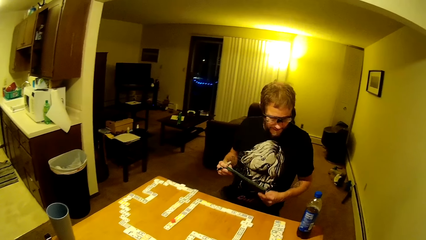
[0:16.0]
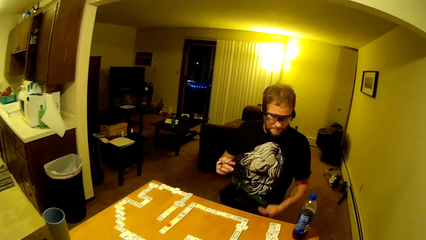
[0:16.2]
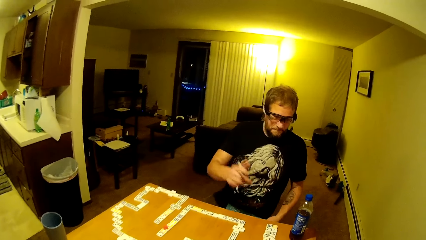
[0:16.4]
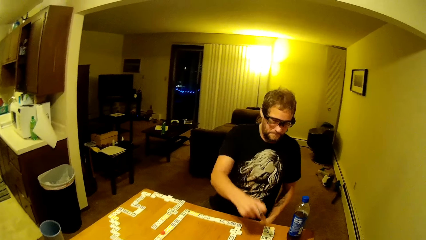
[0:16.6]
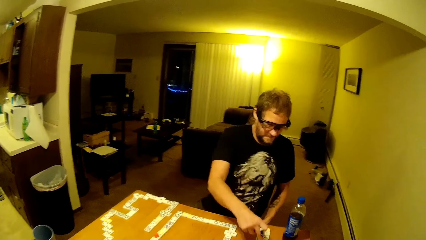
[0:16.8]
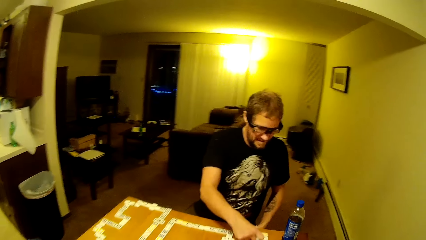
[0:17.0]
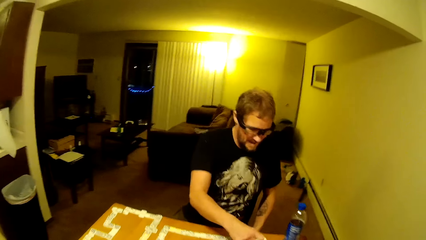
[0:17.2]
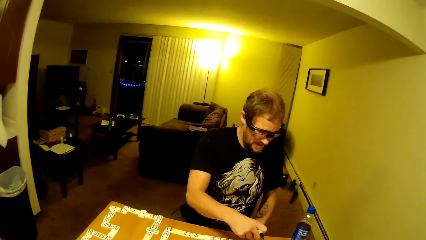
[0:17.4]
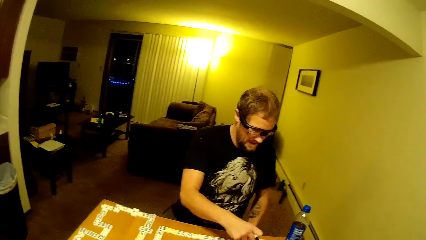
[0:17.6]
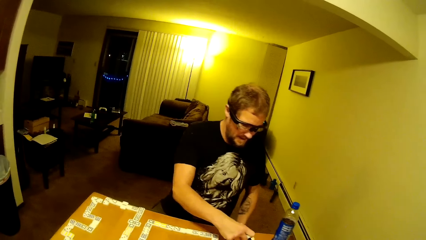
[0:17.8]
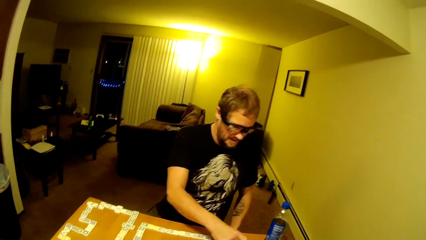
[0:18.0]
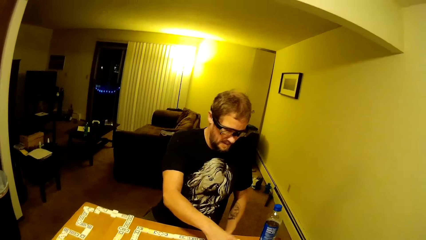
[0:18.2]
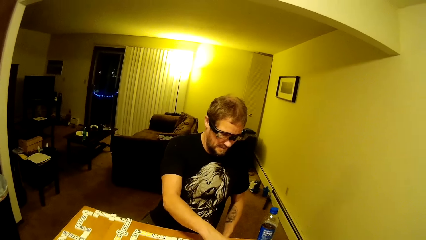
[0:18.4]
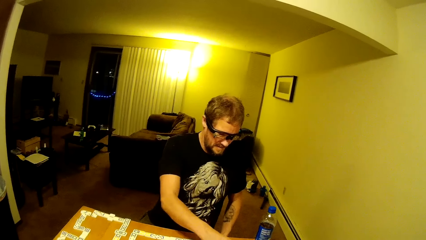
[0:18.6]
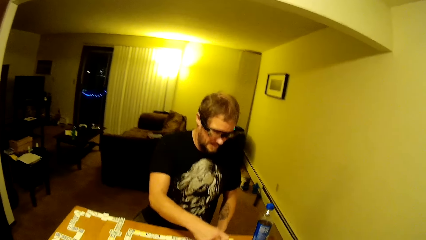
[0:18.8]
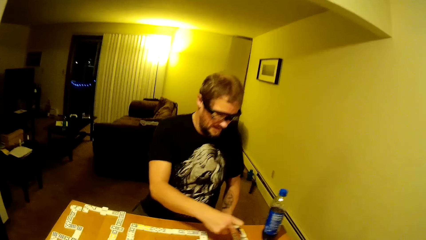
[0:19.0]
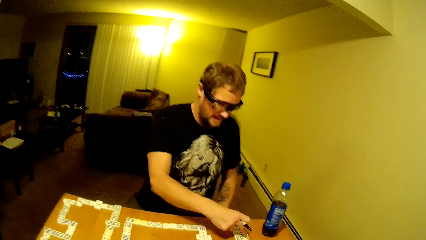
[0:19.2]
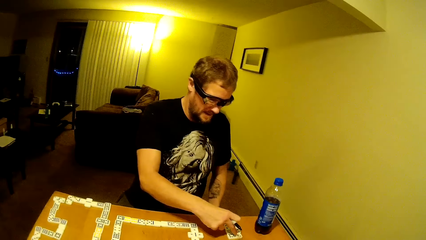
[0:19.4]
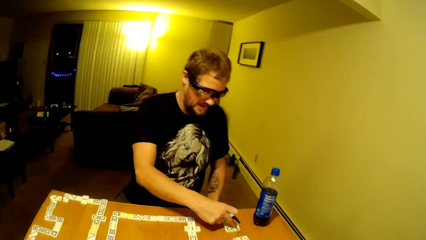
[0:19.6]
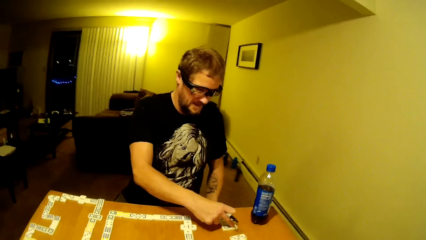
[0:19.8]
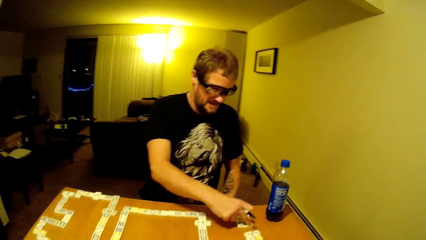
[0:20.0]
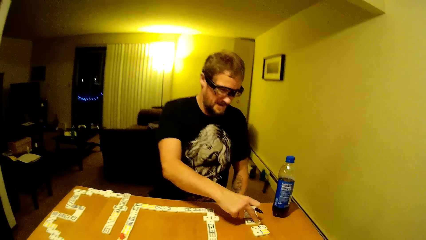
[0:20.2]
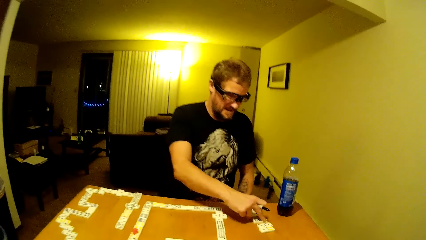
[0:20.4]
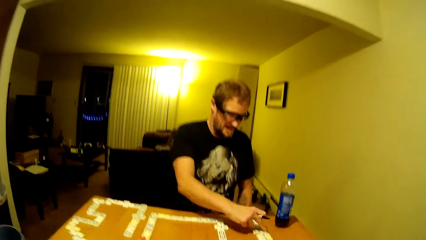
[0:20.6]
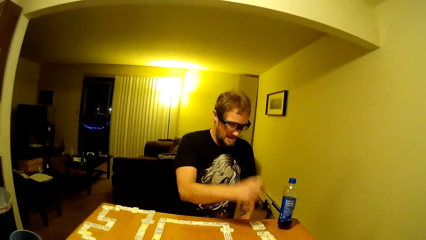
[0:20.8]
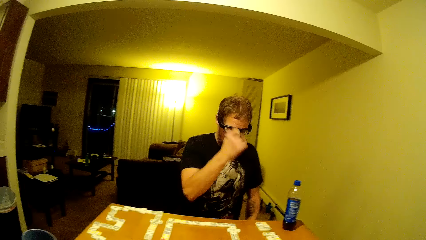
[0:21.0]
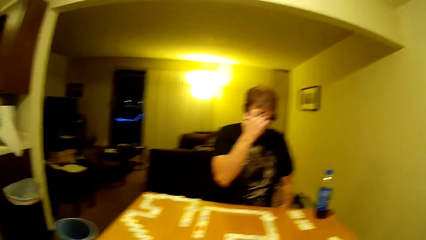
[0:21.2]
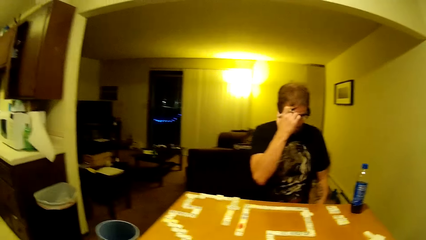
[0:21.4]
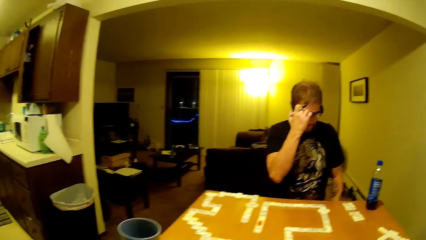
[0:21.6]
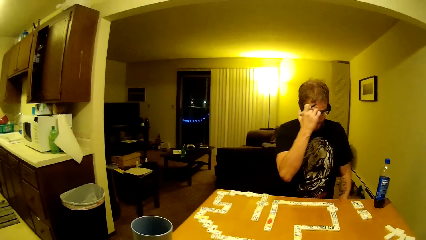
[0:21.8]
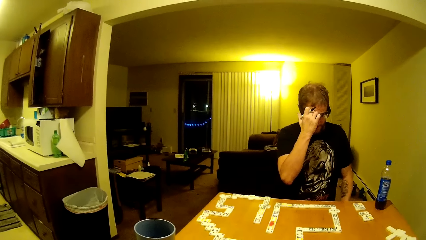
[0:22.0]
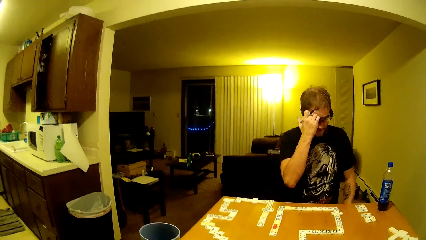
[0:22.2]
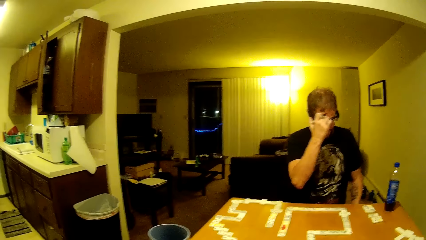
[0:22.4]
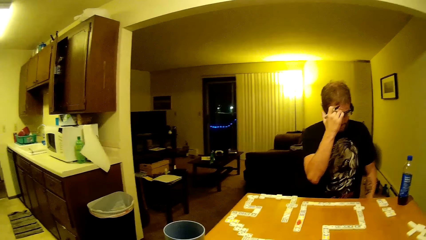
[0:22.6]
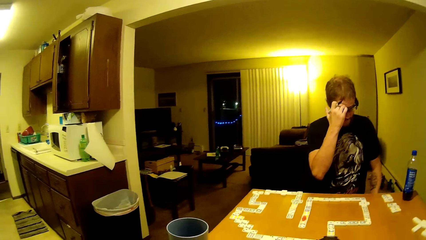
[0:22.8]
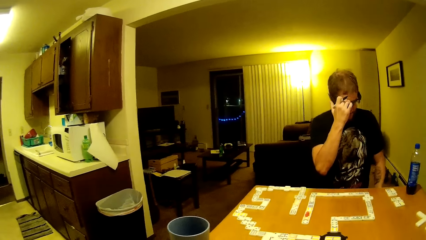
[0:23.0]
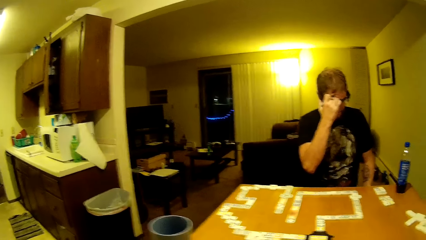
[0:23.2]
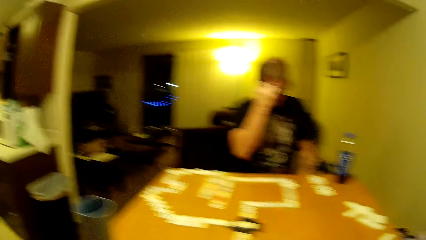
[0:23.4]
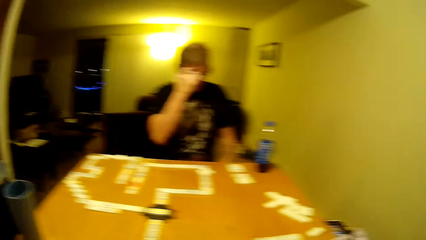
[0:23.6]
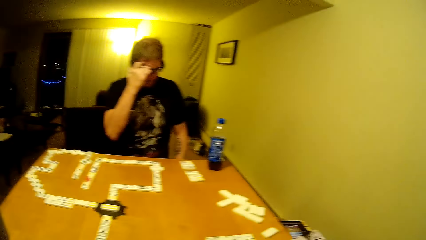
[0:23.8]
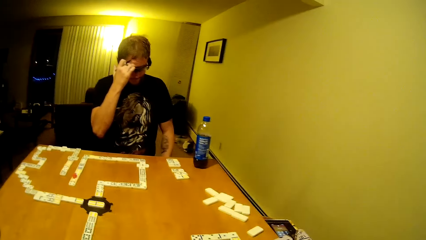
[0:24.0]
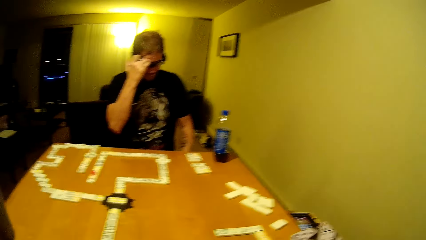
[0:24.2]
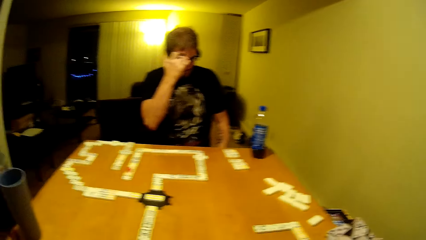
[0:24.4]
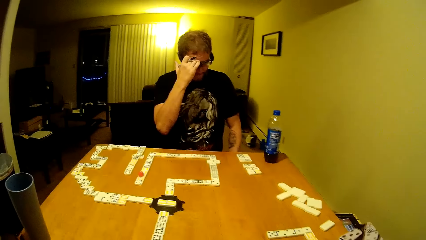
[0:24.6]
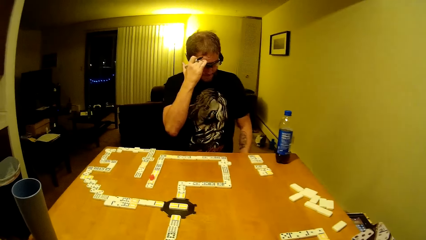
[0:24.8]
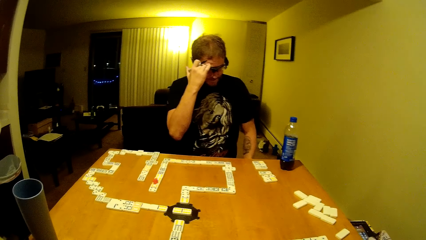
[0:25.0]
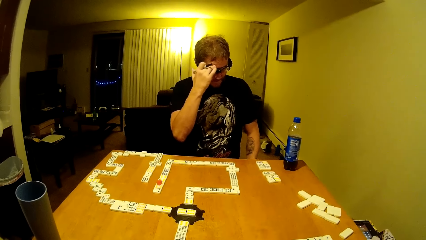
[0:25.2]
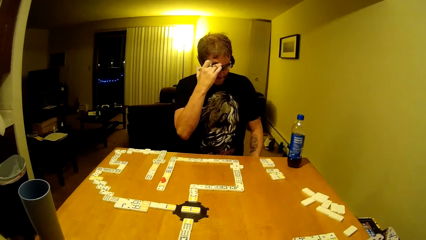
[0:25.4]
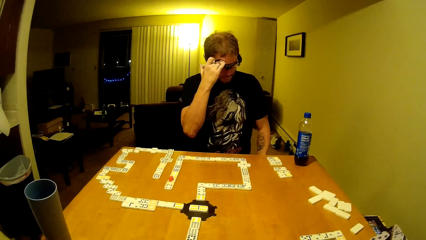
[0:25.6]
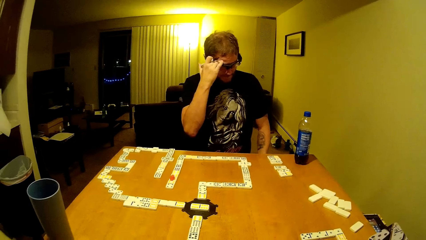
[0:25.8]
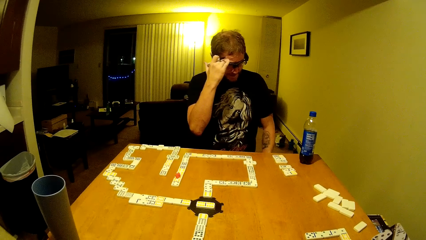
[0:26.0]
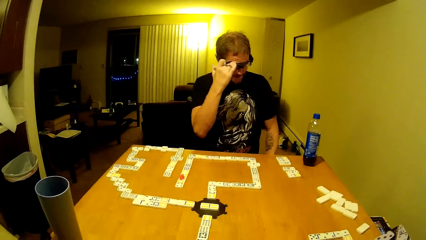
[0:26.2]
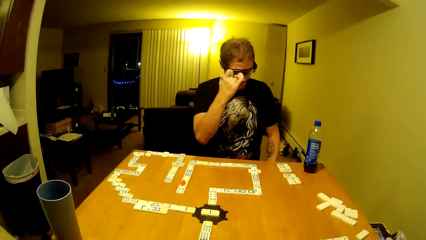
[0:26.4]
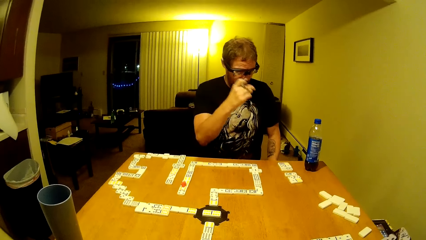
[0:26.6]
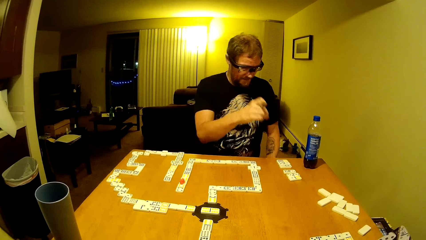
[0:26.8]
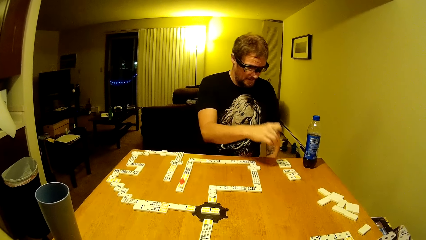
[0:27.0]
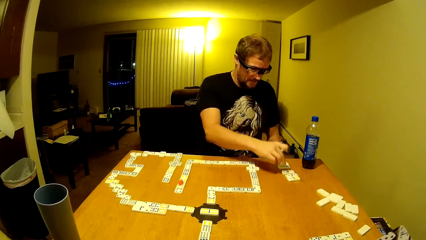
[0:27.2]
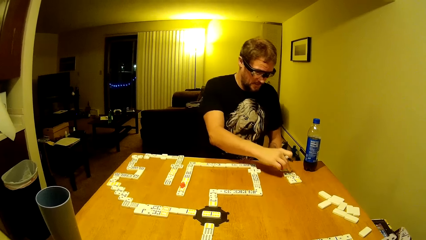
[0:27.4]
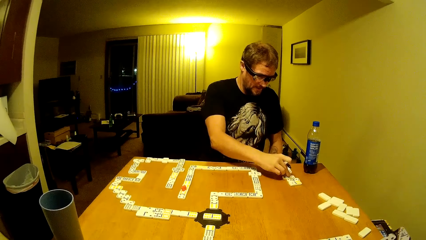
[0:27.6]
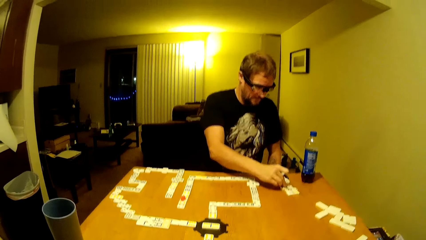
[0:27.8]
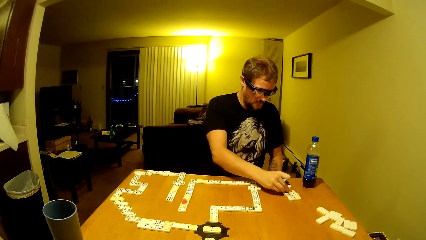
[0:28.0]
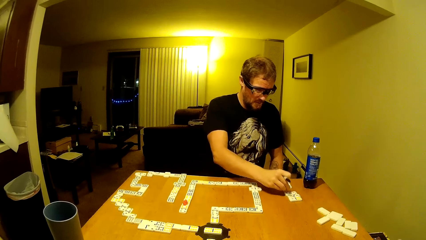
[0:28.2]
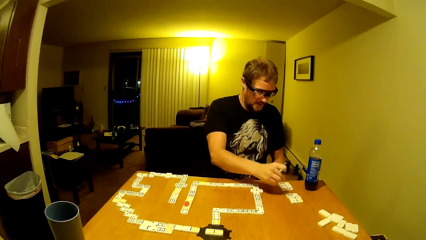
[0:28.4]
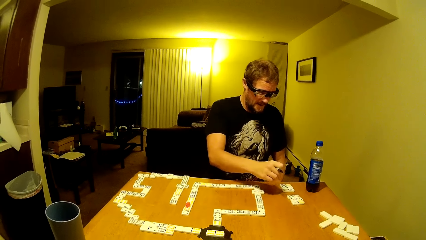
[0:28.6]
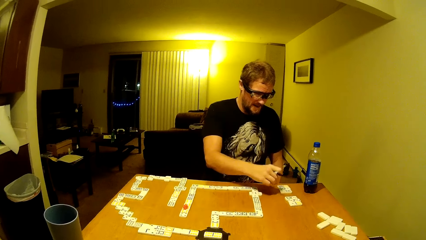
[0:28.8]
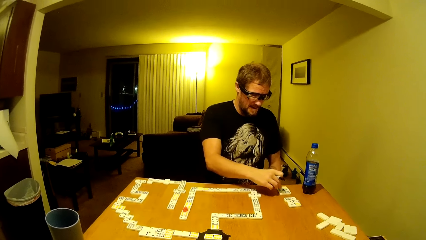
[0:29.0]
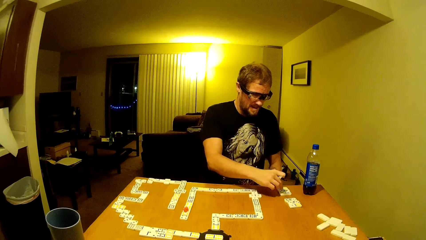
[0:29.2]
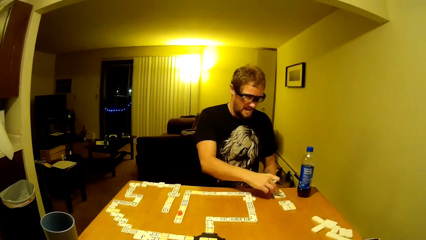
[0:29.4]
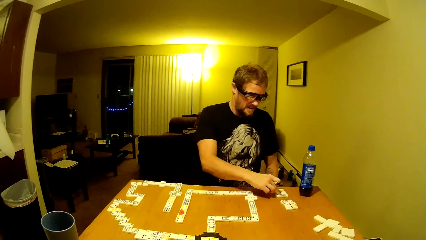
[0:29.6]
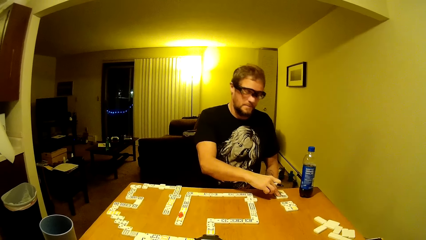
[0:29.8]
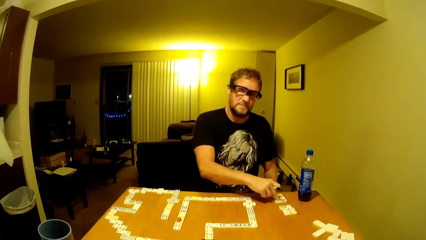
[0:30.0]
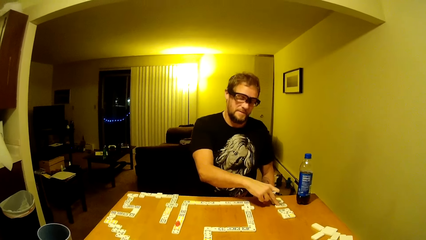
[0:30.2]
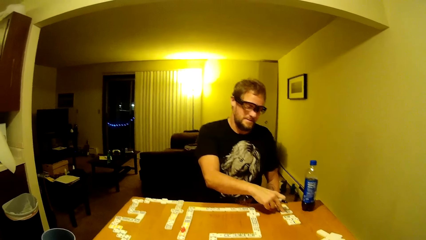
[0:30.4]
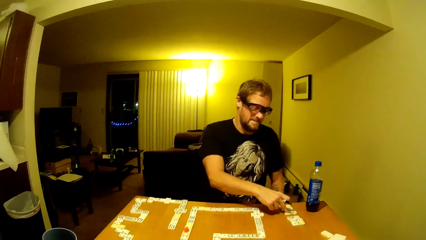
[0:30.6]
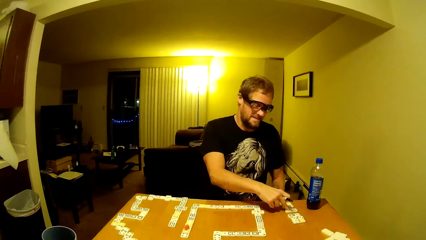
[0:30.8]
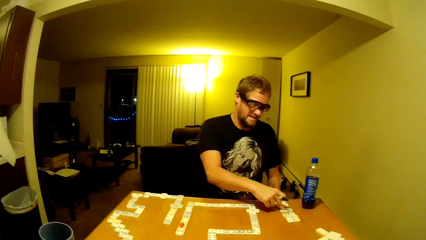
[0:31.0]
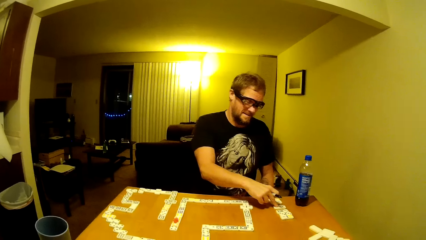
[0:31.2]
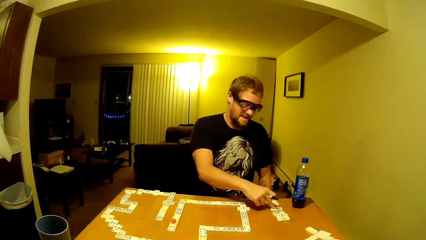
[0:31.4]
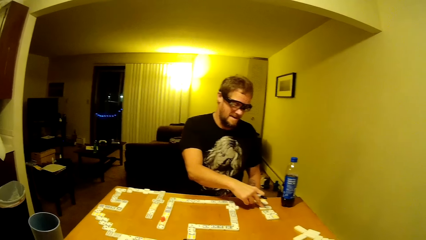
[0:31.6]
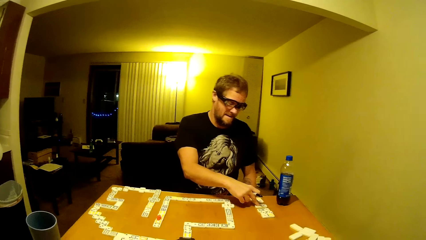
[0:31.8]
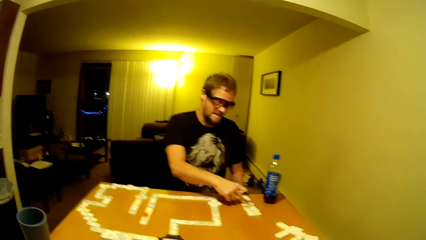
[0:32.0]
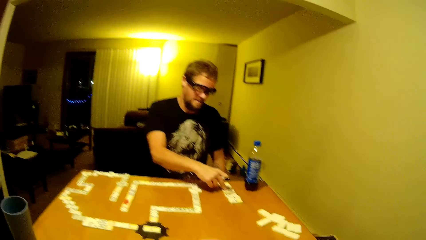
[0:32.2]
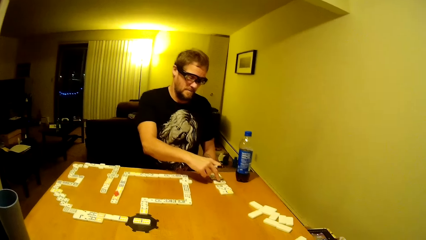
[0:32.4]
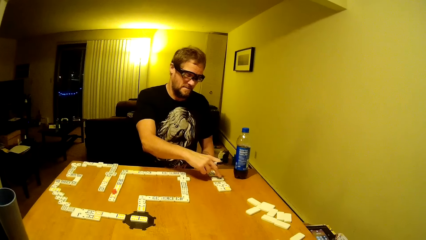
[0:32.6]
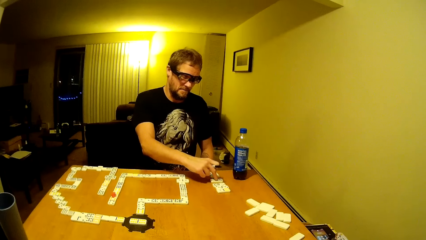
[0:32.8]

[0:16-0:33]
A man touches the dominoes on the dominoes game table. The man sits on a chair. The man moves the dominoes on the dominoes game table, touches his forehead and scratches his forehead. The camera wearer looks around. The man touches the dominoes on the dominoes game table and counts the dominoes. The man moves the dominoes on the dominoes game table and speaks to the camera wearer.
